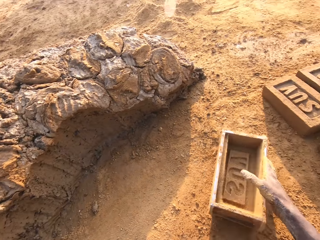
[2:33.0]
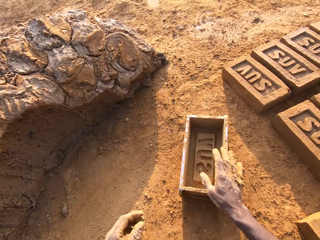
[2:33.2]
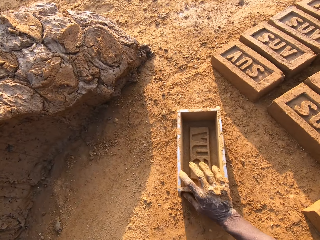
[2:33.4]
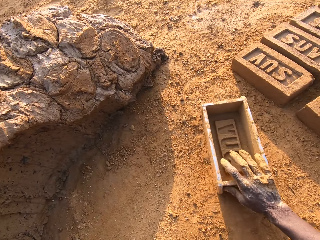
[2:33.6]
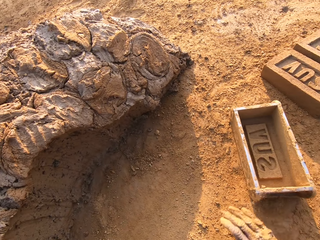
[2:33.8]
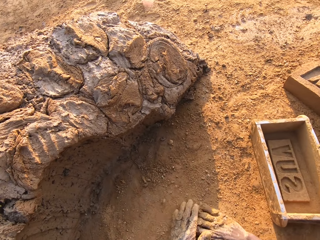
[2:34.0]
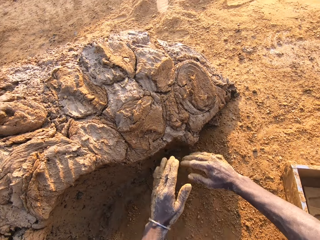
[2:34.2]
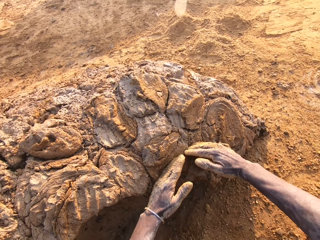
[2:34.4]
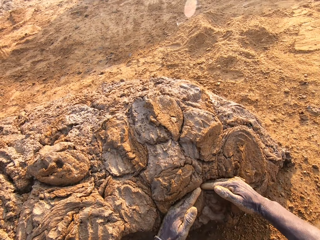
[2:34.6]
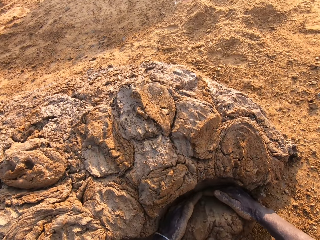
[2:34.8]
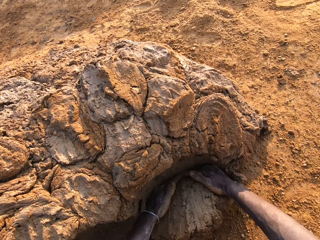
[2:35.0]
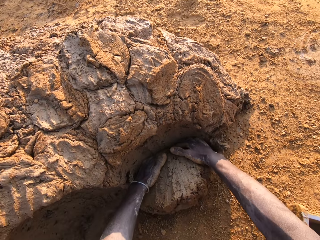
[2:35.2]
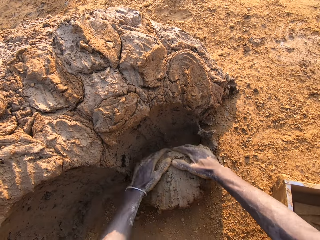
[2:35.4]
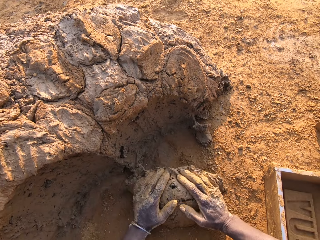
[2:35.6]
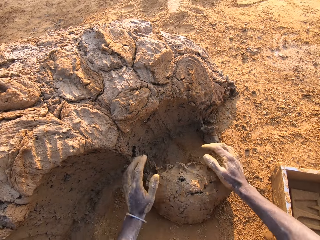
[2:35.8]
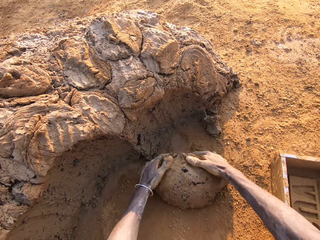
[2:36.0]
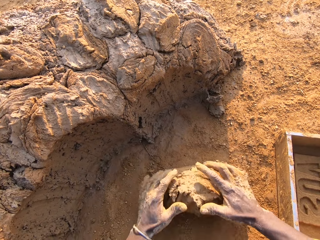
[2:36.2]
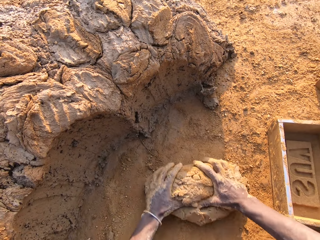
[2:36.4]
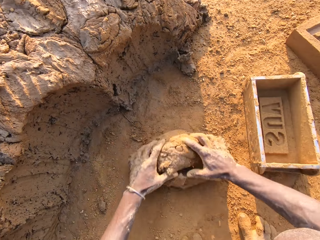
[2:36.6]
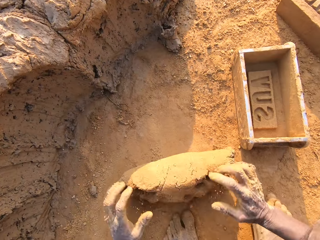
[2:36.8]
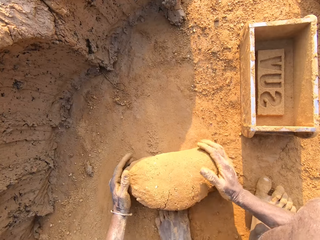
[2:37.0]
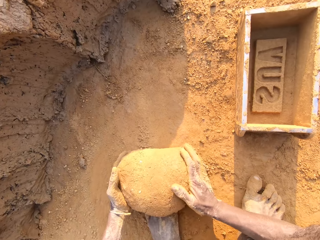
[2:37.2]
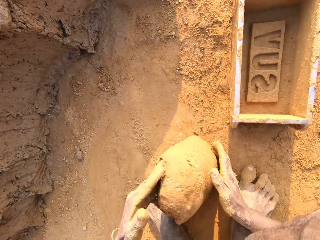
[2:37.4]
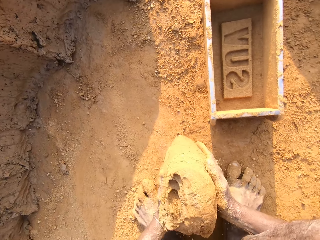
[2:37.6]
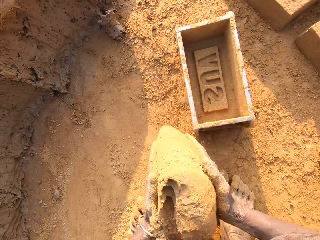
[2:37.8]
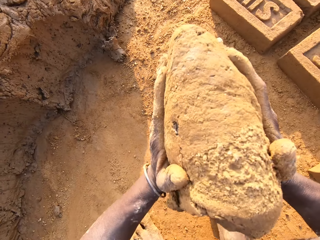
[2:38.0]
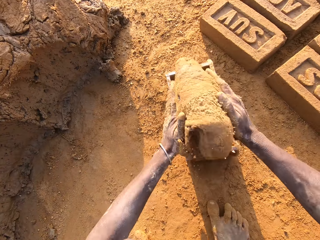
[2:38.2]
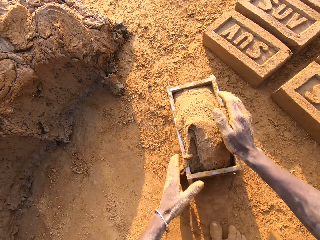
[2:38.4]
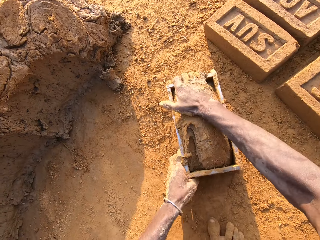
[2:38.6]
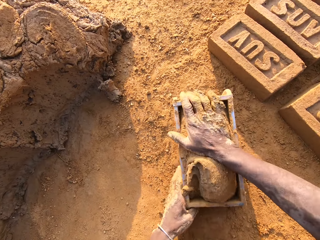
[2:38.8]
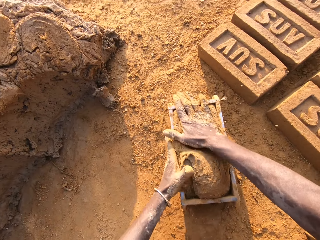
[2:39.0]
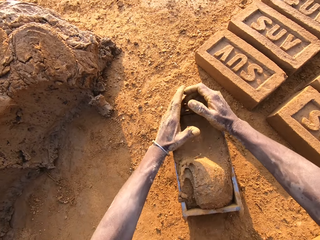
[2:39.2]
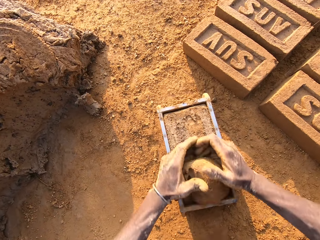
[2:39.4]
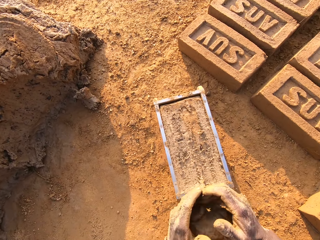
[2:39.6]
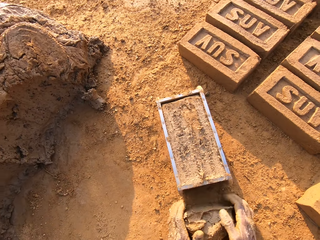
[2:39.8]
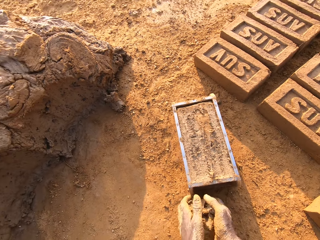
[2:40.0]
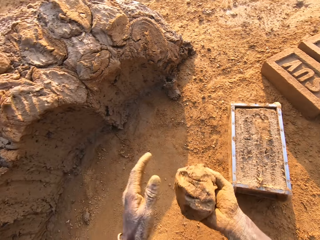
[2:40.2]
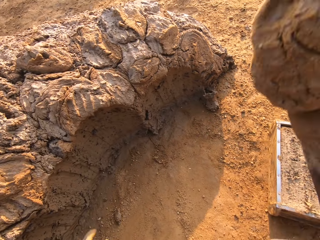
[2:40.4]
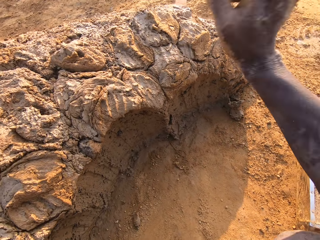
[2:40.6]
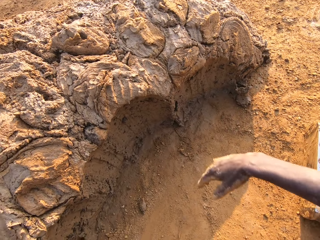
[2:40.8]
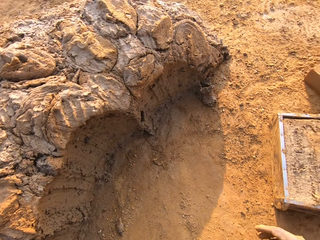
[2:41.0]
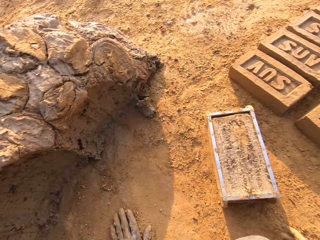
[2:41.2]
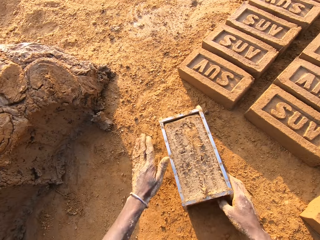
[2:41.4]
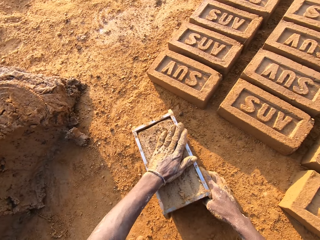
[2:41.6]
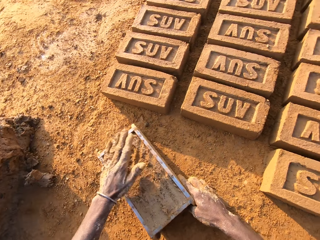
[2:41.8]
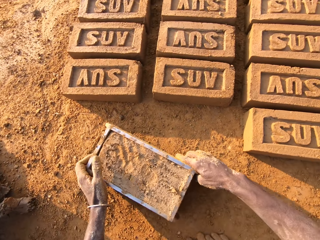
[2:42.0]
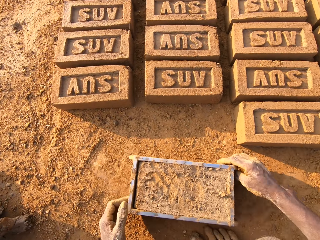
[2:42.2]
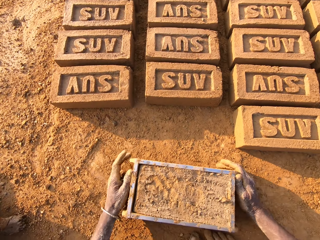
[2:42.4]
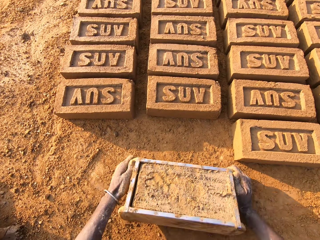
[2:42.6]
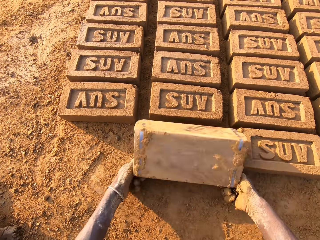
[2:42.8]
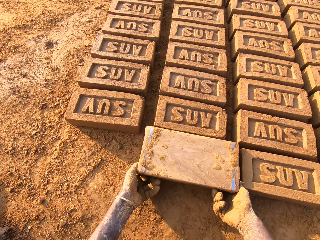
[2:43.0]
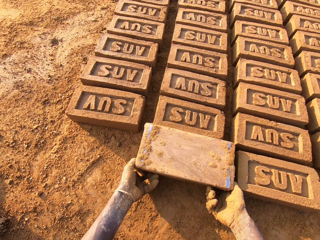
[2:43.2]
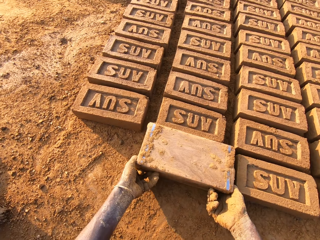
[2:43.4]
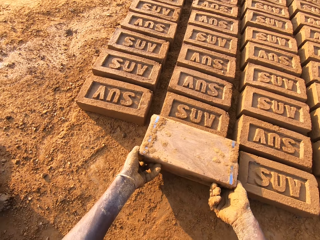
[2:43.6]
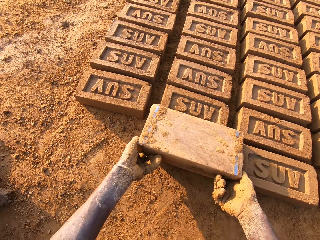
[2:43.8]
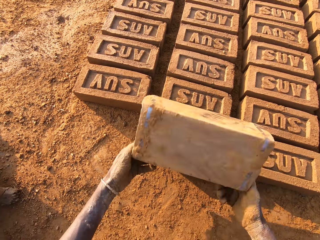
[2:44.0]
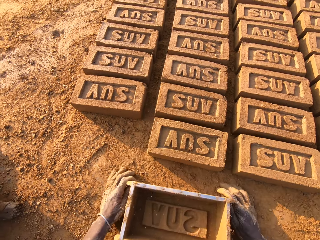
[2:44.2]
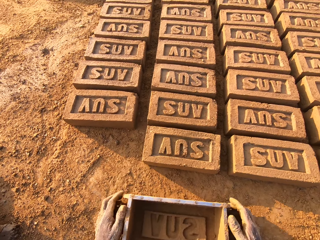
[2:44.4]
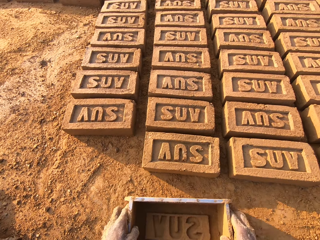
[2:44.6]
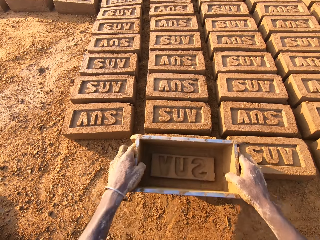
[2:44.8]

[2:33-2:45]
The camera wearer puts the box down. They scoop some mud. They roll the mud on the ground. They put the mud in the box. They cut off the extra mud. They throw the extra mud. They pick up the box. They pour the shaped mud off the box.

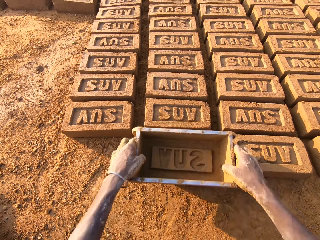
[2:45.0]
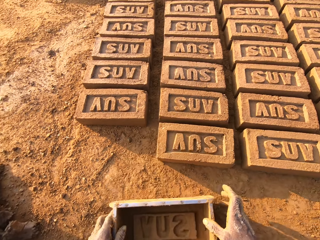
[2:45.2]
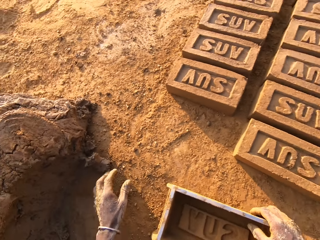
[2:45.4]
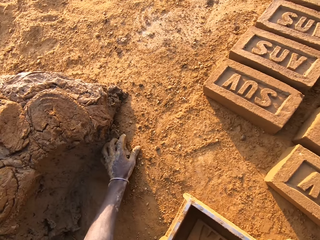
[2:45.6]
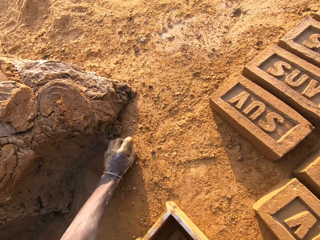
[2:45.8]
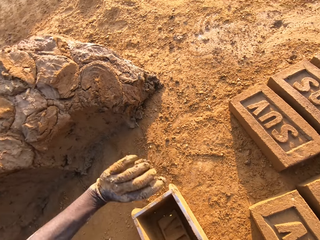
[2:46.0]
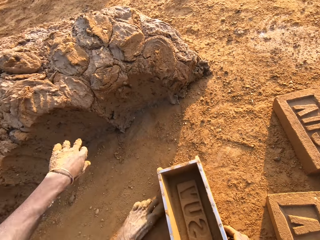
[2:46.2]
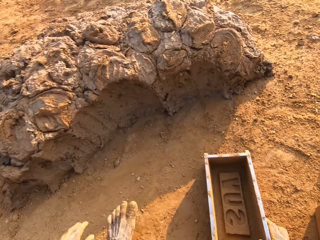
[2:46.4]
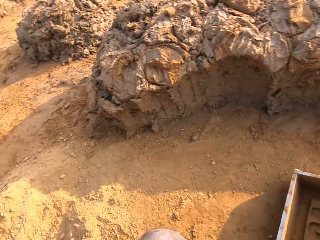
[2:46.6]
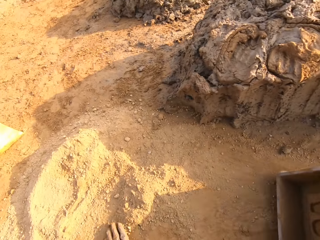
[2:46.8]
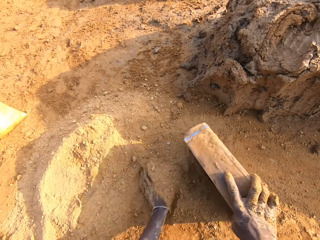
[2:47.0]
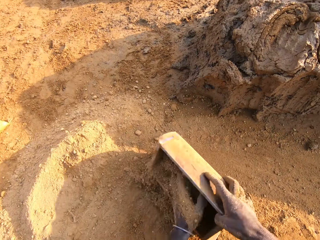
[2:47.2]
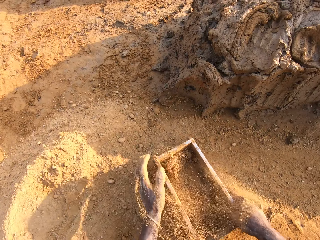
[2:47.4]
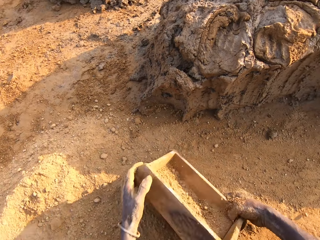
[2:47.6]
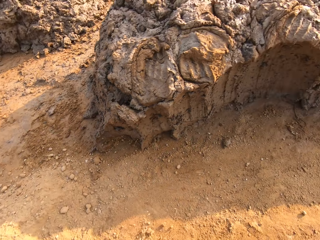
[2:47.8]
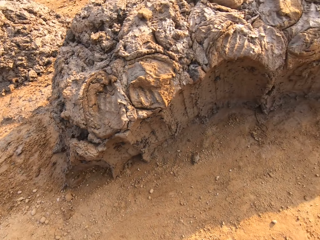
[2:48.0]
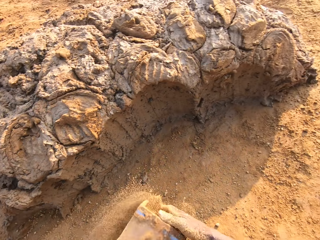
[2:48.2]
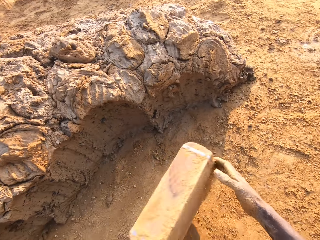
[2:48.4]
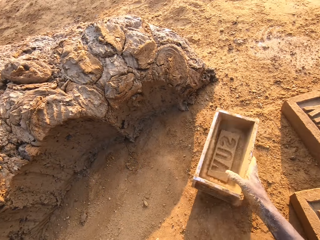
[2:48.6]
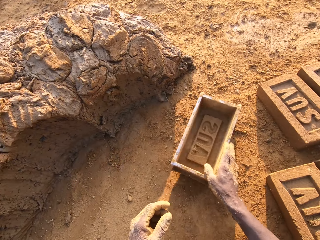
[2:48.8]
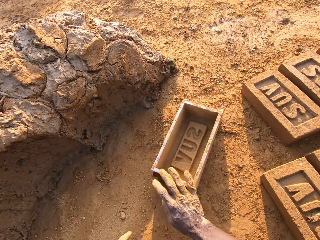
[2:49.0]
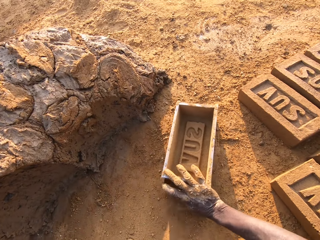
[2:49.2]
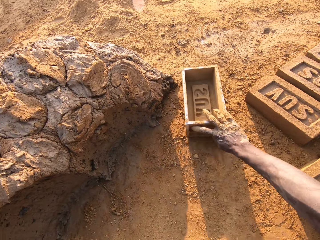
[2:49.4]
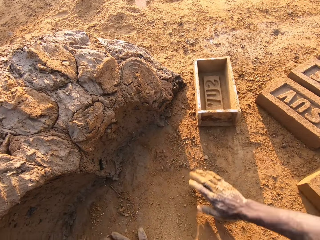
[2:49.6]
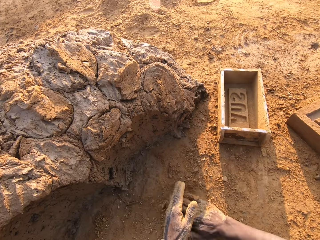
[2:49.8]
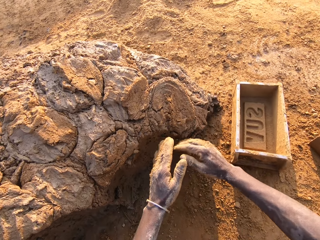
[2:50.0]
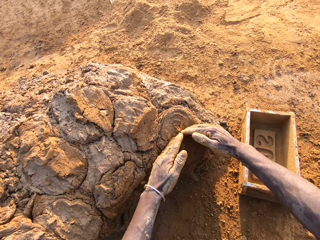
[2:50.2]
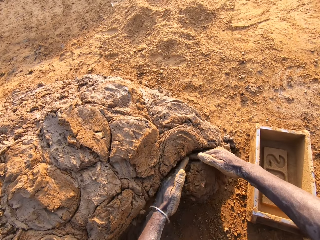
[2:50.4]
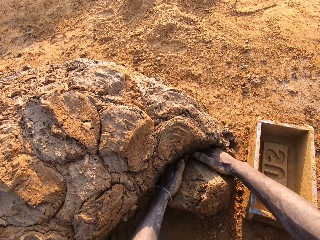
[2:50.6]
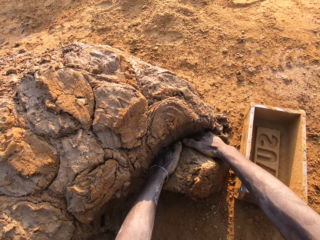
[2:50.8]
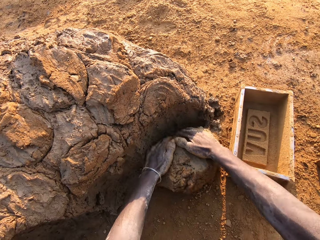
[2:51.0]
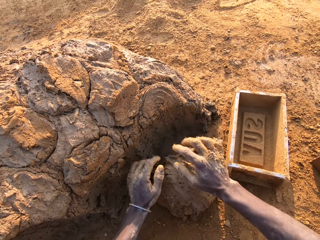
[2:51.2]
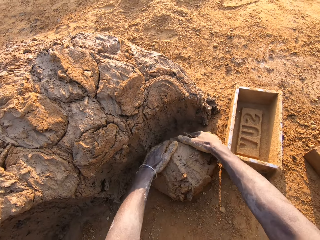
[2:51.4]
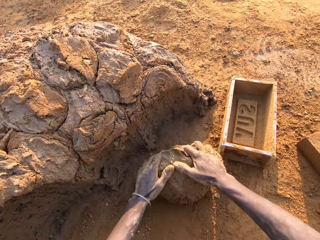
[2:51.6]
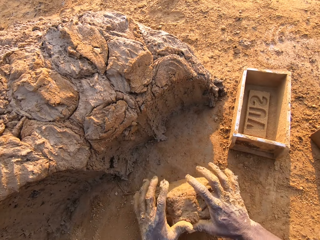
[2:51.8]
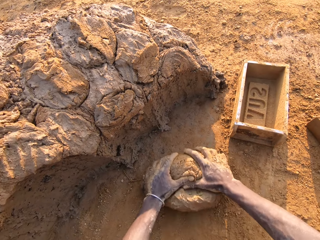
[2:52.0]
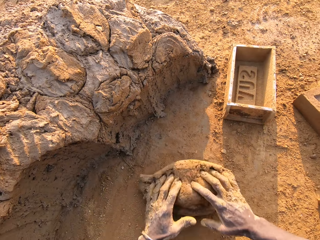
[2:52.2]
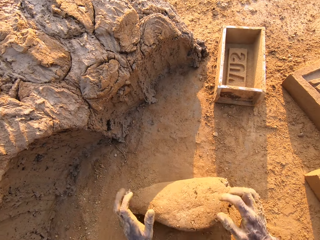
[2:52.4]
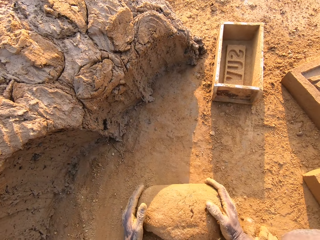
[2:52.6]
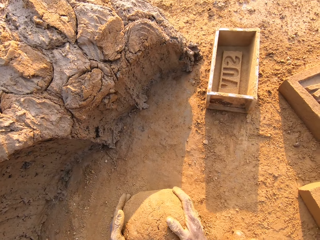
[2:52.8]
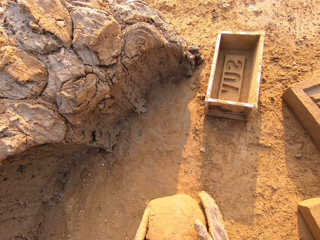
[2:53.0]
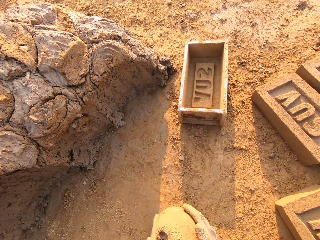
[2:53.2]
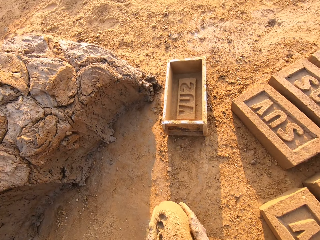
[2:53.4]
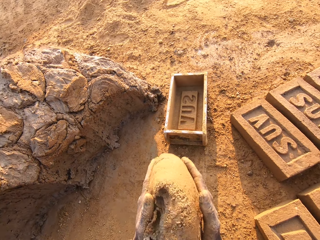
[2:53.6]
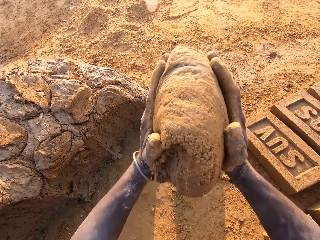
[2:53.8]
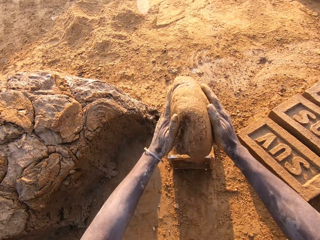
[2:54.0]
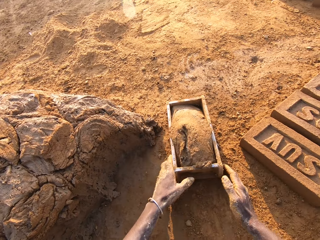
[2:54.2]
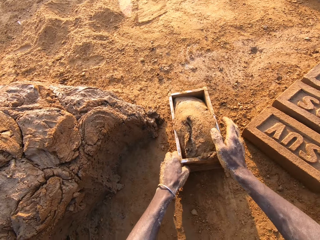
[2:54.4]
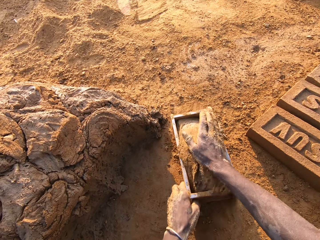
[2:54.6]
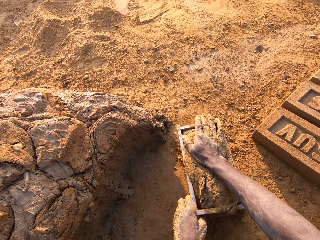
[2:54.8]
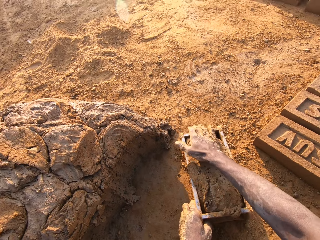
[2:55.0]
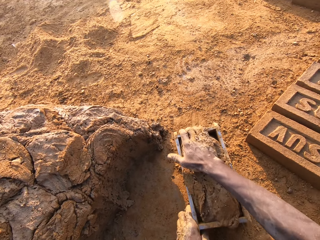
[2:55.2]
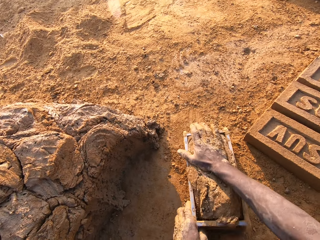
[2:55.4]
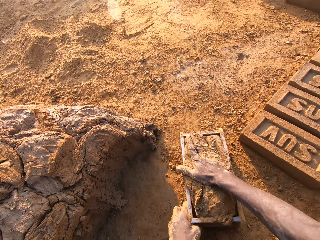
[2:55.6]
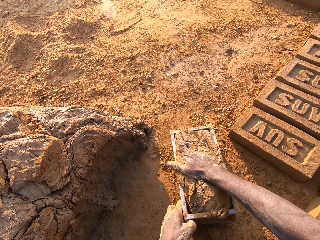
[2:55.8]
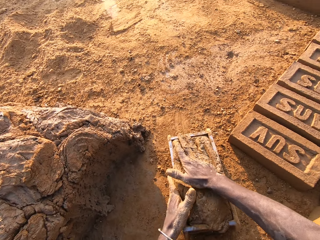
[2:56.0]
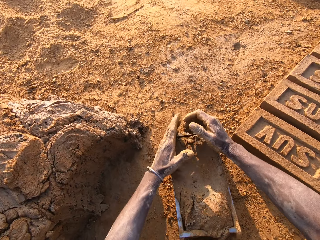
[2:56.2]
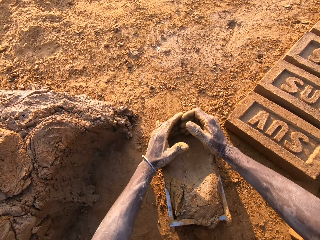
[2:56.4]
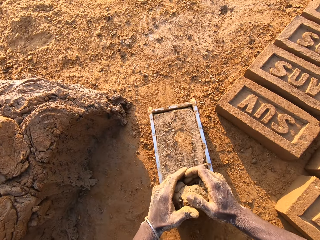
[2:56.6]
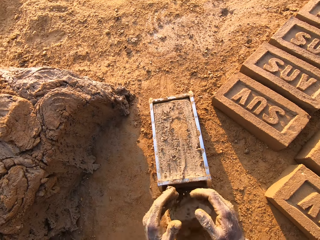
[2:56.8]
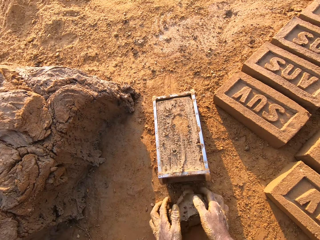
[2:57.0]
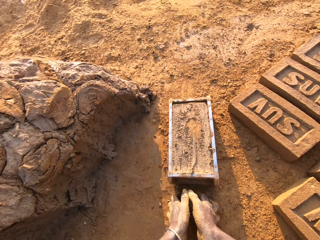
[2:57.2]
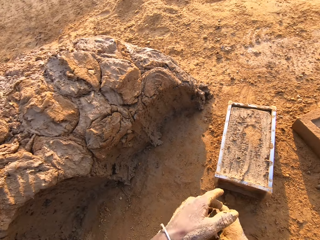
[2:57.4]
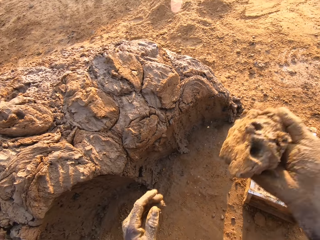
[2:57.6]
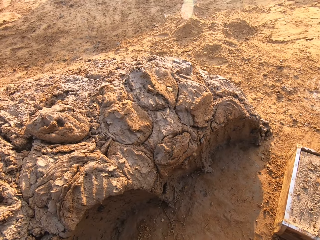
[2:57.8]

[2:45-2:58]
The camera wearer picks up a mould residue from the ground with the left hand. They throw the mould residue on the clay heap. They continue to mould bricks with the brick mould and sand. They scoop some sand with the box. They put the box down. They adjust the brick mould on the ground. They scoop some mud. They roll the mud on the ground. They put the mud in the box. They cut off the extra mud.
